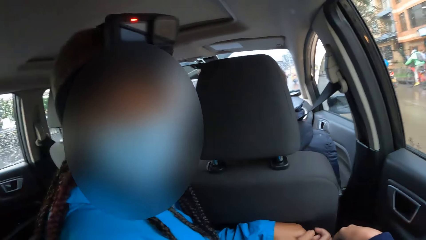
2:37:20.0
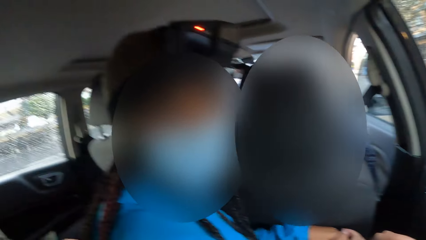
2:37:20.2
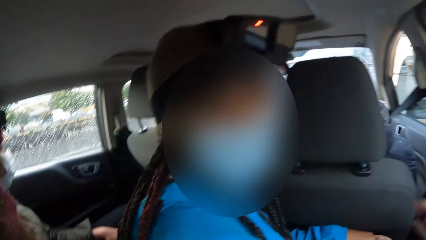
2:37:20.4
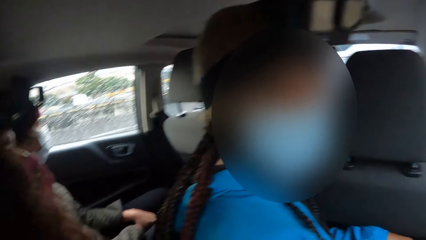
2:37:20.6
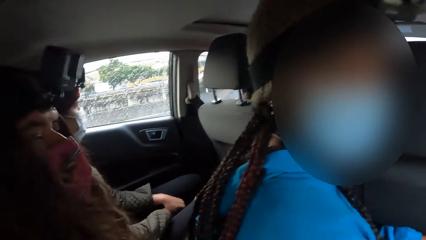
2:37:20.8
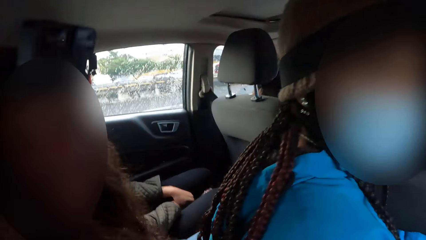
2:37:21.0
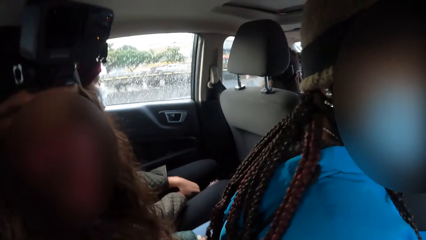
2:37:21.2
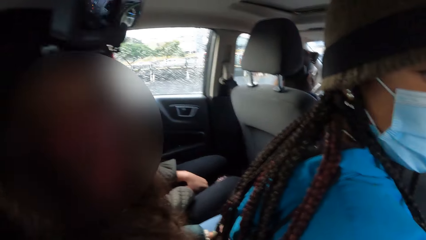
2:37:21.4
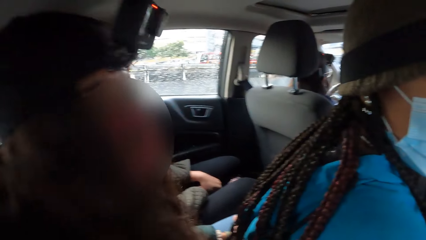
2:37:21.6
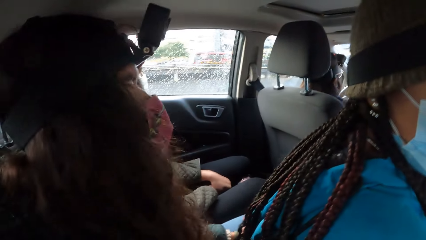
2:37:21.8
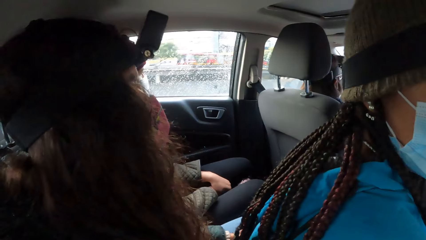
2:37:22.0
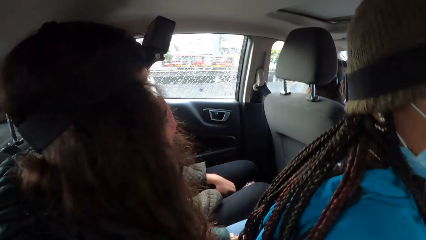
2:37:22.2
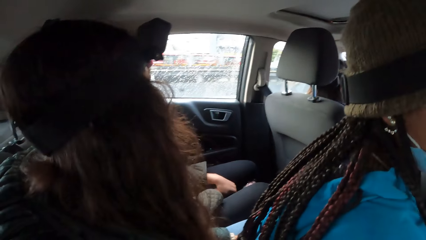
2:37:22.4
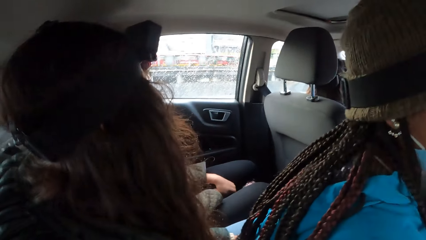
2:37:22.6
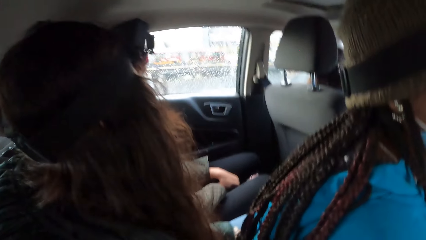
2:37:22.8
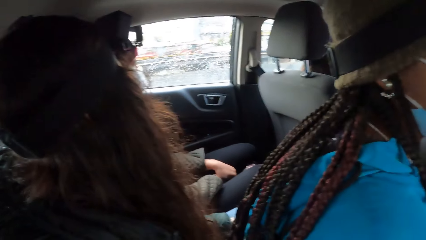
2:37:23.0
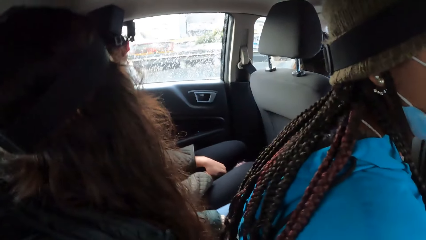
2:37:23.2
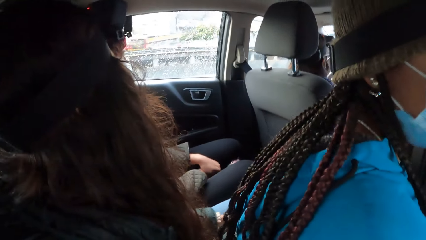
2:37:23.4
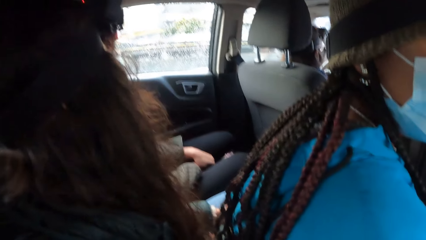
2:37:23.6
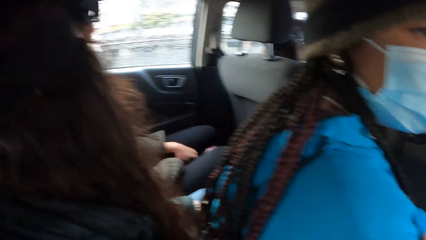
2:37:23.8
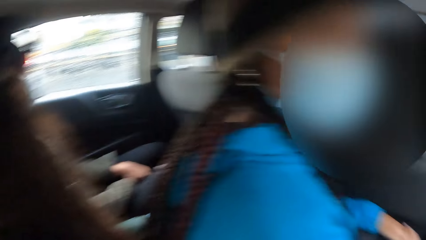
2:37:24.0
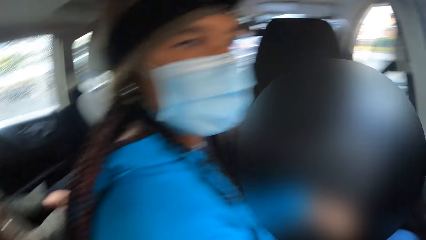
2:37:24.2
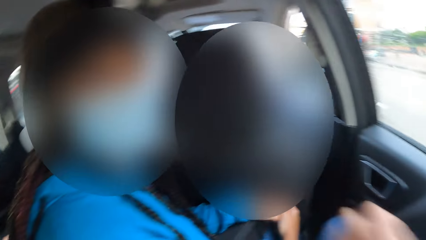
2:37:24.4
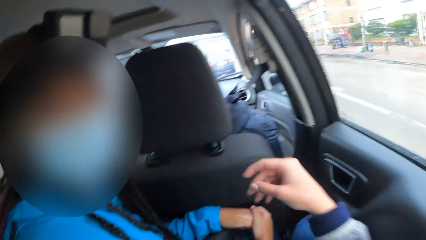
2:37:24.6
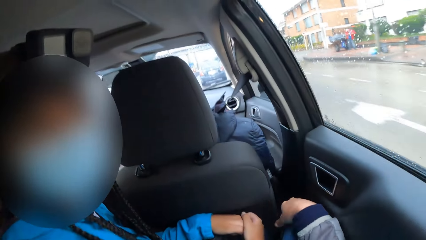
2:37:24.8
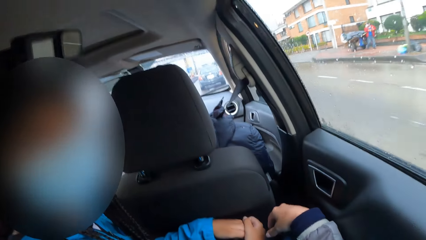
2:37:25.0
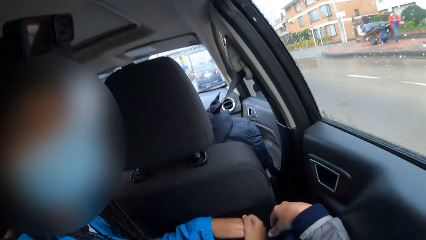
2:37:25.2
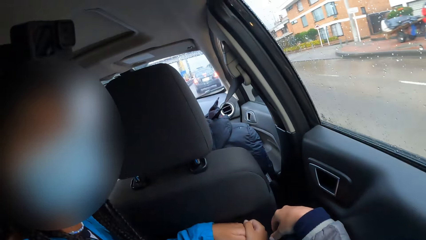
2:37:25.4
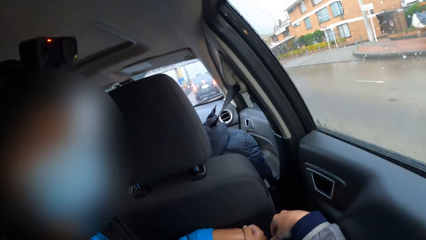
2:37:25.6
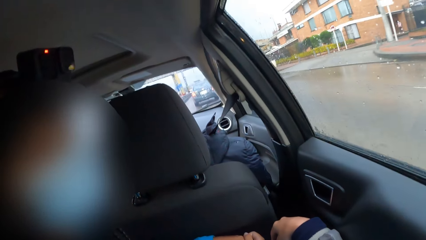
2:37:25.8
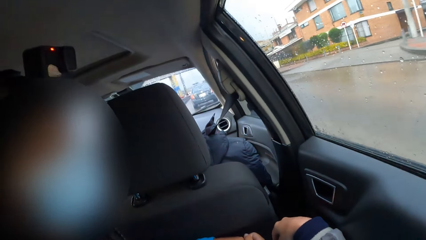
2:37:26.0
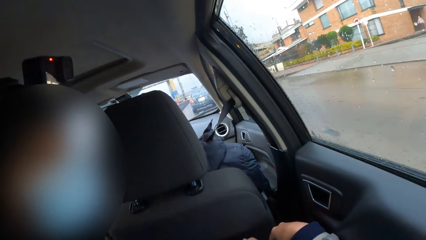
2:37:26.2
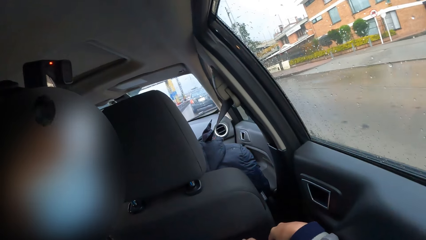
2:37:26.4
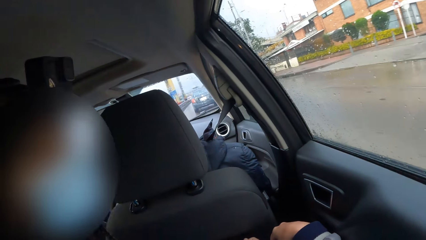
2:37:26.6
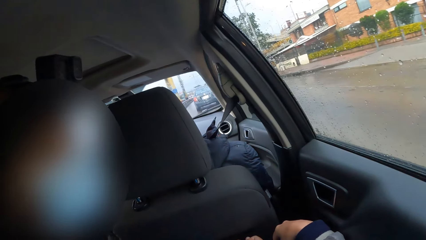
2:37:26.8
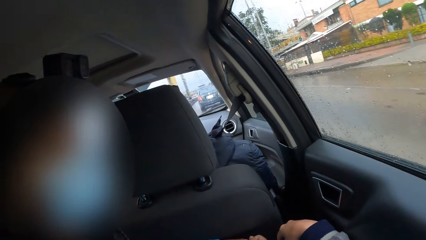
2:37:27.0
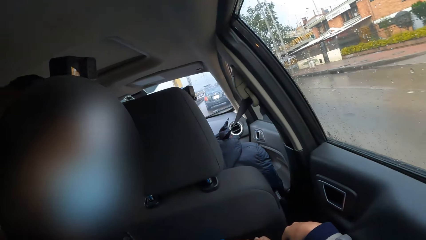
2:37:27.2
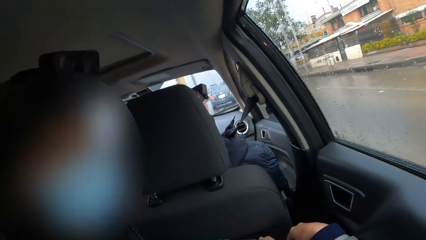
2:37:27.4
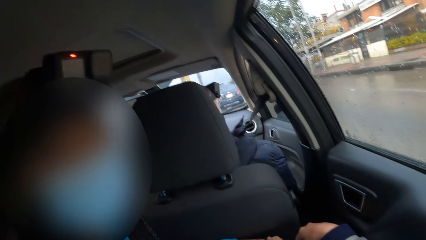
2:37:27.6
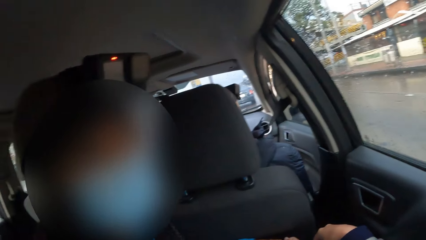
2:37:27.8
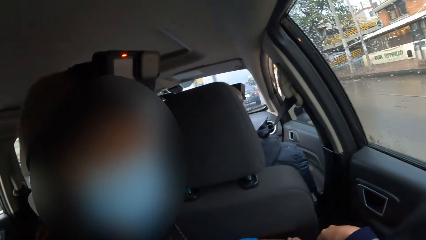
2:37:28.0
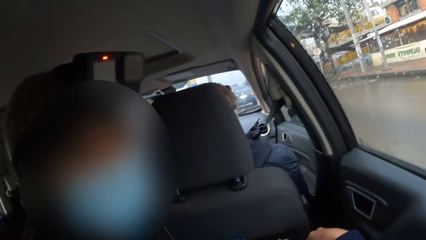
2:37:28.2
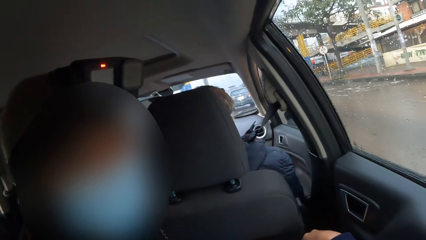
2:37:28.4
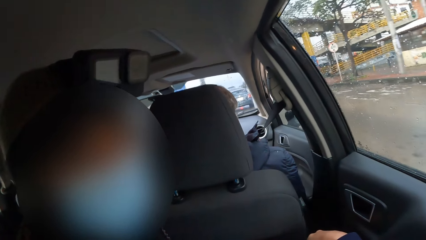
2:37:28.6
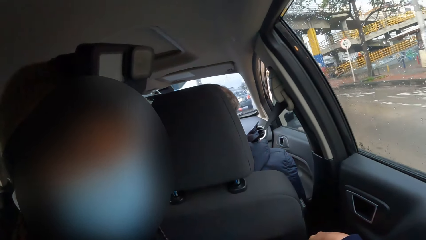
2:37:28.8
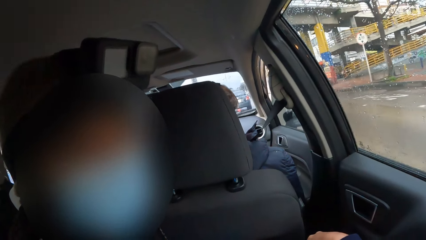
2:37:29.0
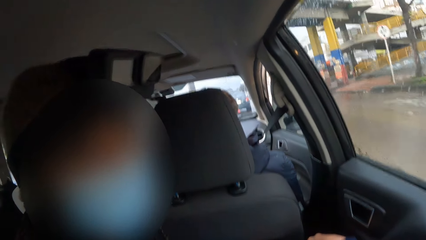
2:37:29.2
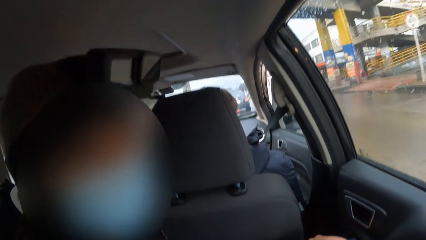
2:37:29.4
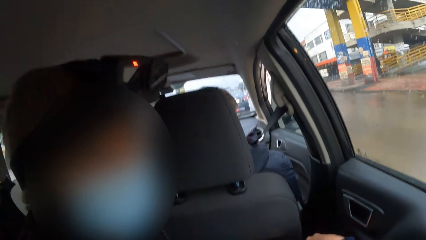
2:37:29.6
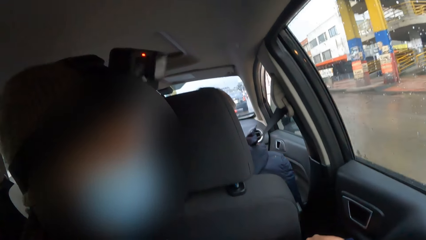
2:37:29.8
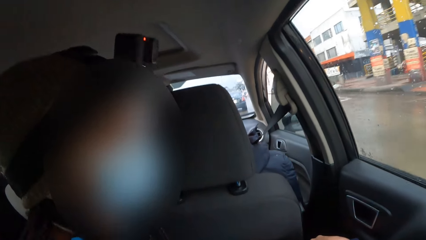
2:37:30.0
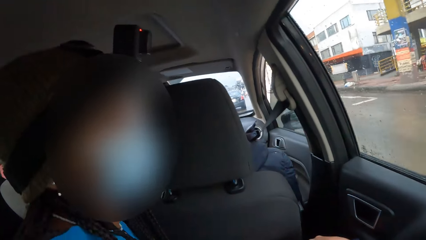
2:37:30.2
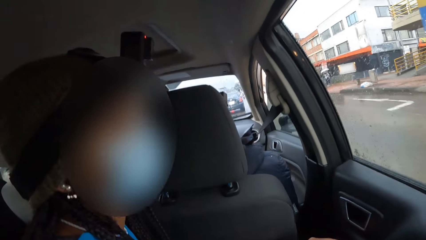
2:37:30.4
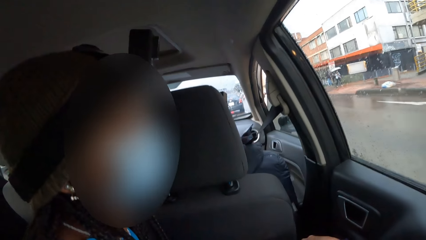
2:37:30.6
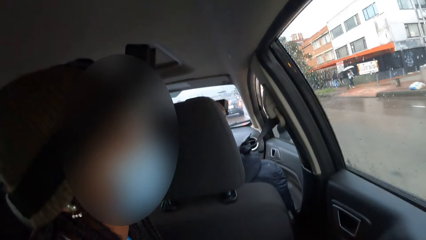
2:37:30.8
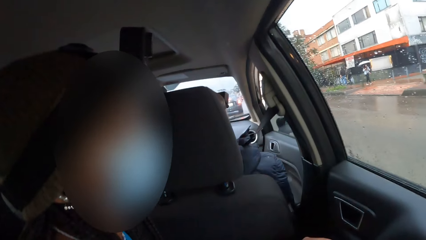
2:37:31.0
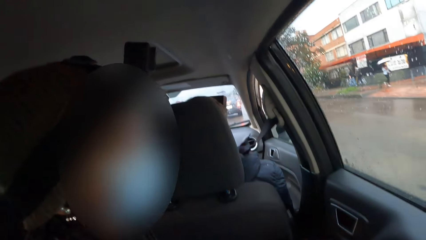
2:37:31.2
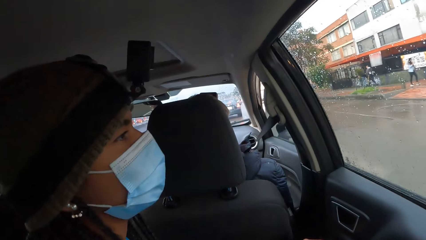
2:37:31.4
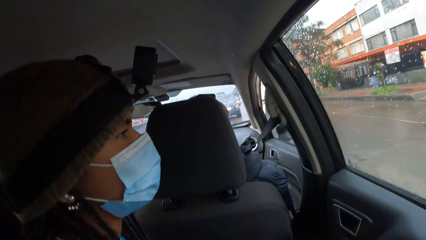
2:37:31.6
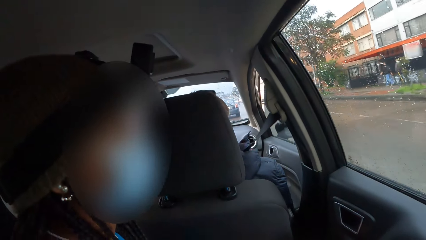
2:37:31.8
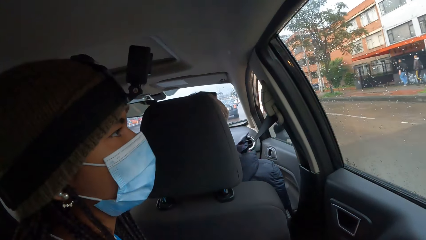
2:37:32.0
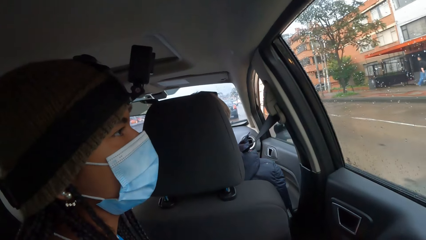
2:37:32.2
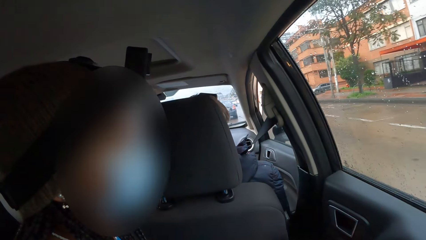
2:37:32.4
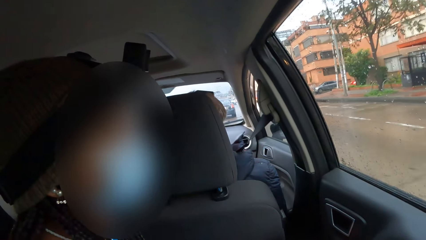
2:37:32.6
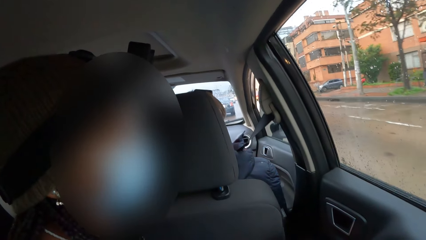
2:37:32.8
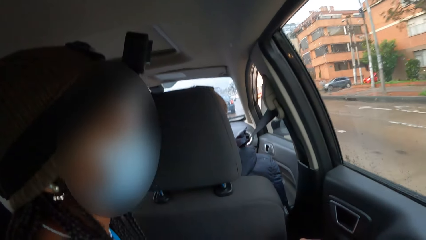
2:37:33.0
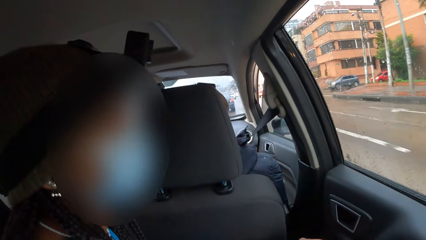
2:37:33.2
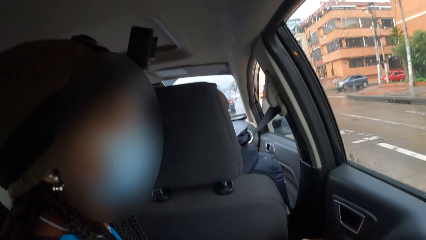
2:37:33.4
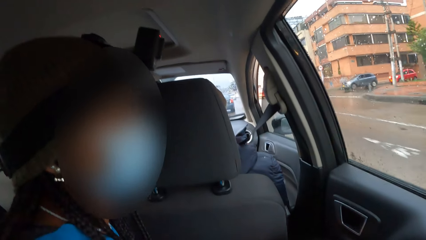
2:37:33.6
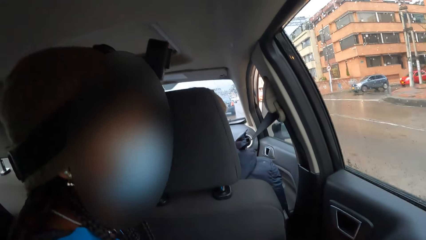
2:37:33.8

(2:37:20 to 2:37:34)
The camera wearer raises his hand and interacts with the people in the car. He drops his hand. He looks outside the car.

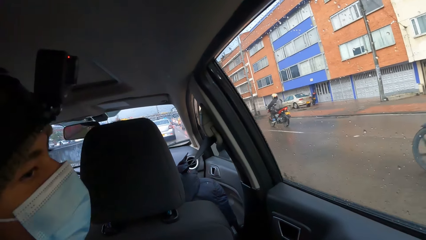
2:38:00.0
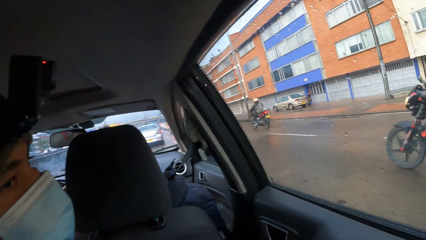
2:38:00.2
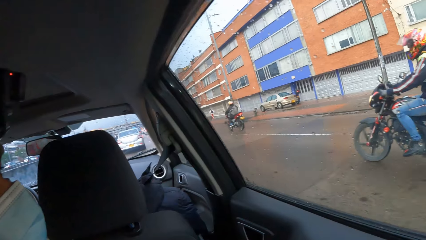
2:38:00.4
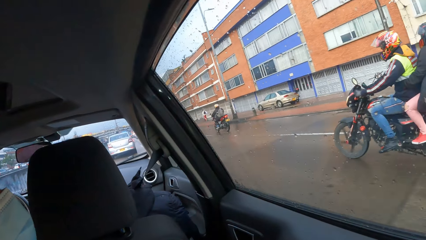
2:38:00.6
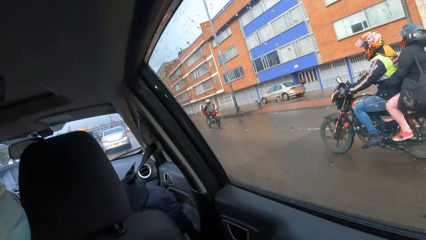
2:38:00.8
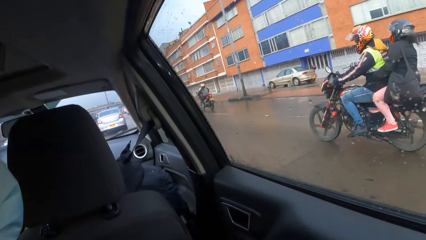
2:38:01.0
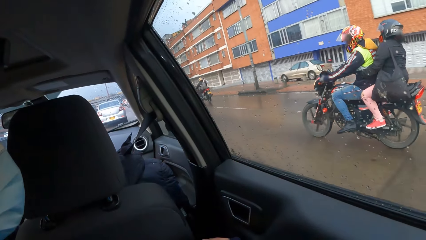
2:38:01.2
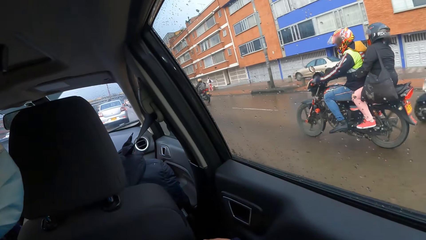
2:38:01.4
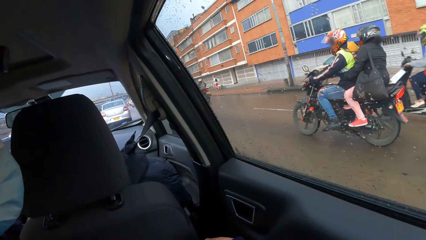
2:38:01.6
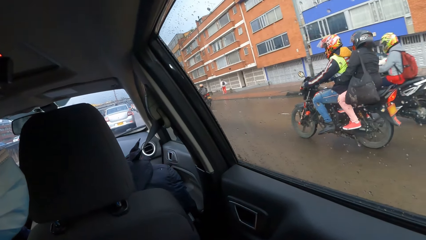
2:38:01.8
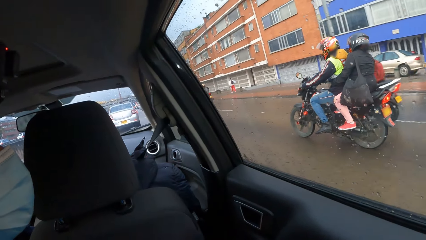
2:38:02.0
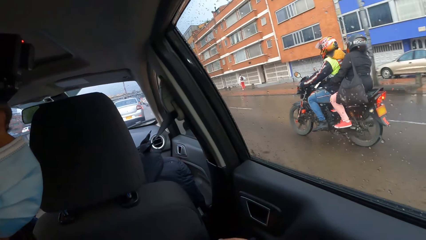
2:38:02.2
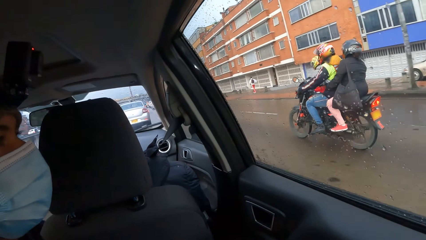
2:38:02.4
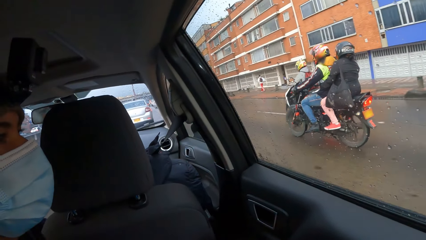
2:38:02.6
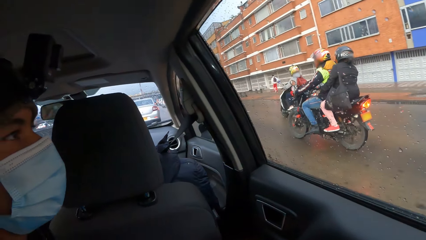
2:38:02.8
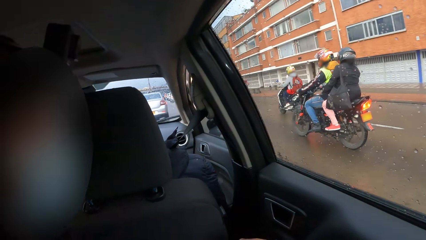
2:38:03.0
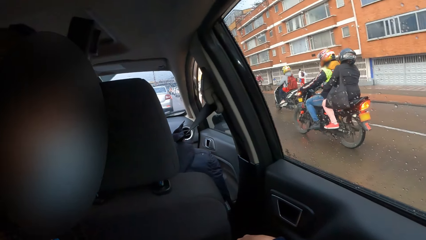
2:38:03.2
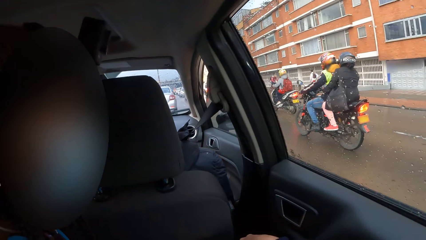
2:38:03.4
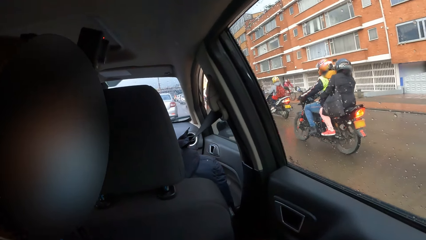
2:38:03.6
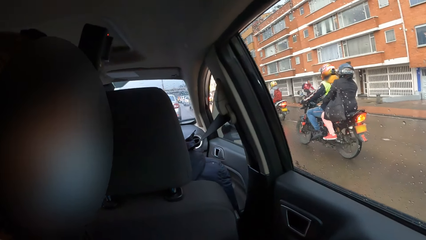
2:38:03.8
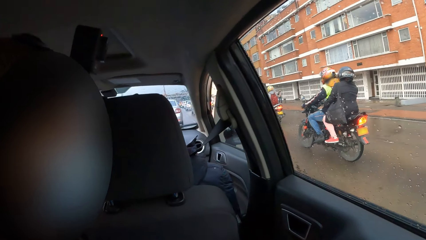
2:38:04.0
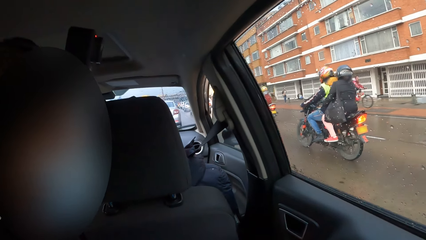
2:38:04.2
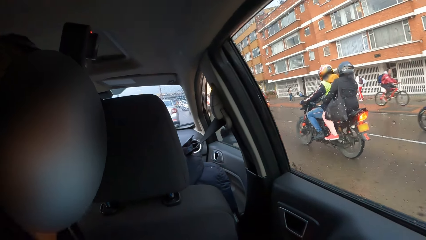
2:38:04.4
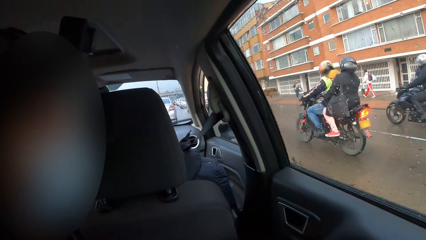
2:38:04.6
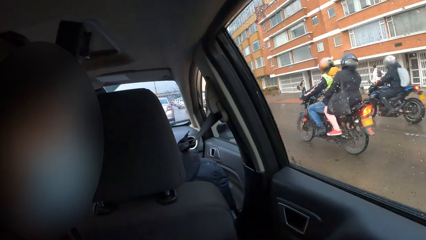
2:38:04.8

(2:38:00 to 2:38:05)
The camera wearer looks outside the car. A man looks outside the car.
